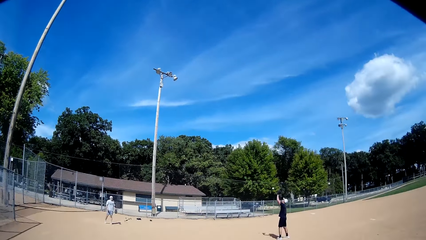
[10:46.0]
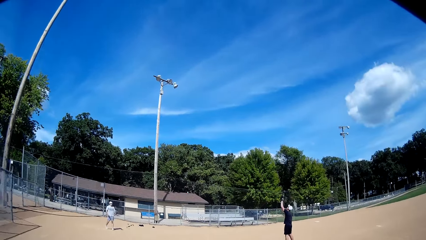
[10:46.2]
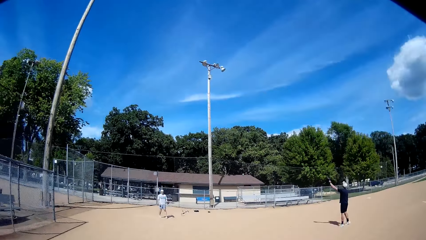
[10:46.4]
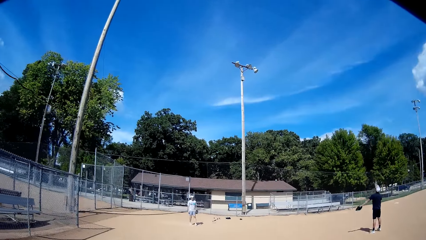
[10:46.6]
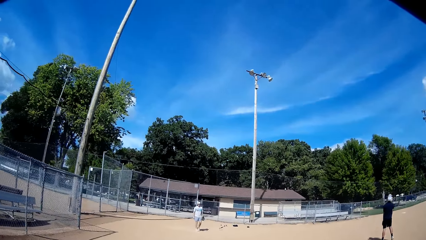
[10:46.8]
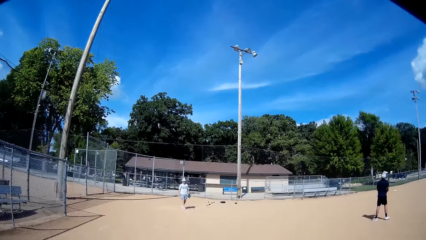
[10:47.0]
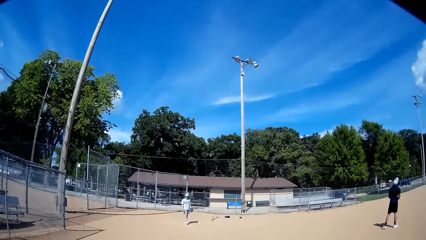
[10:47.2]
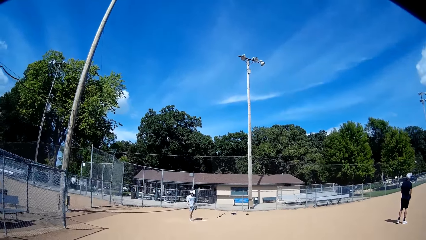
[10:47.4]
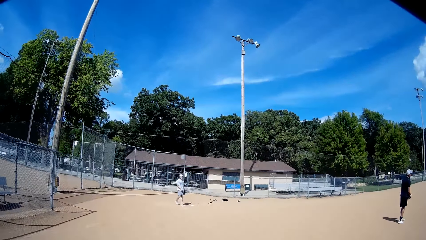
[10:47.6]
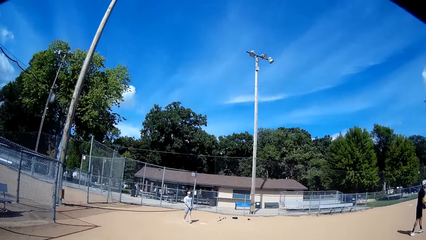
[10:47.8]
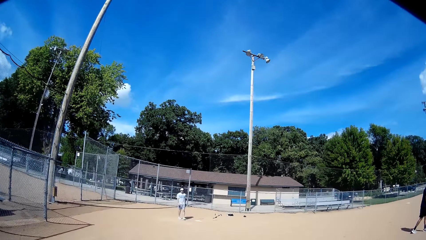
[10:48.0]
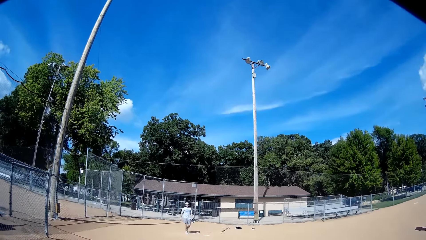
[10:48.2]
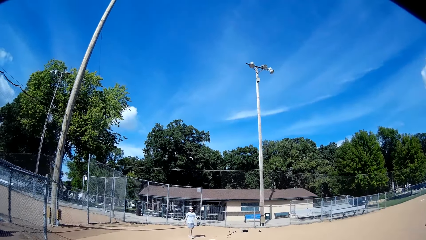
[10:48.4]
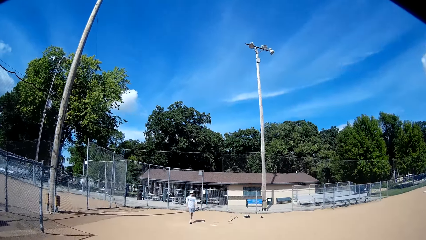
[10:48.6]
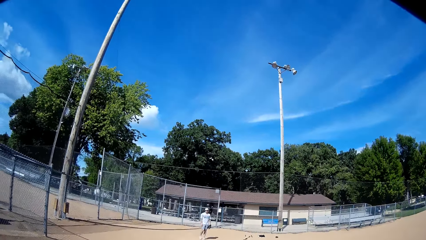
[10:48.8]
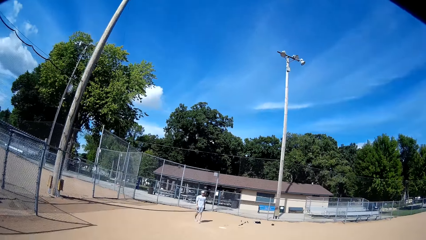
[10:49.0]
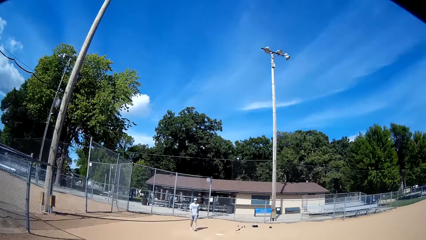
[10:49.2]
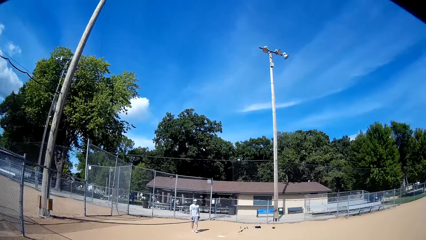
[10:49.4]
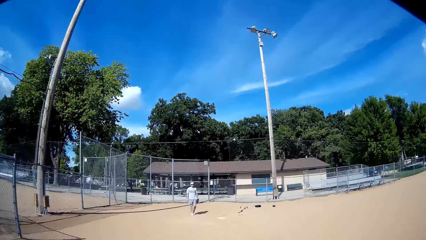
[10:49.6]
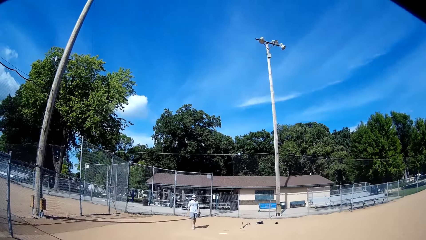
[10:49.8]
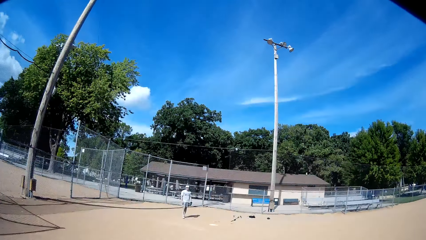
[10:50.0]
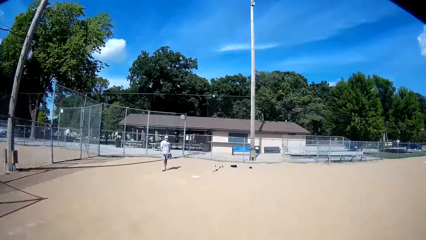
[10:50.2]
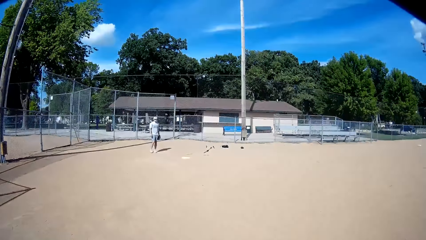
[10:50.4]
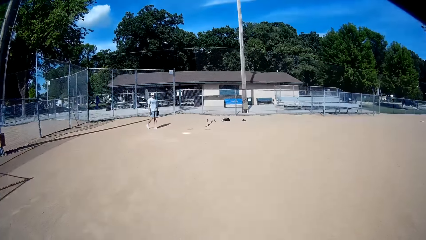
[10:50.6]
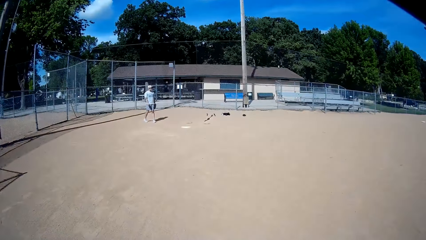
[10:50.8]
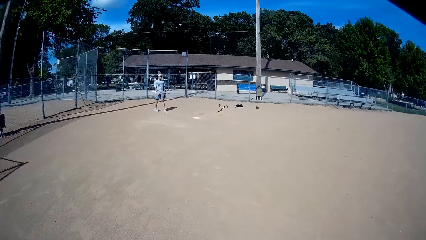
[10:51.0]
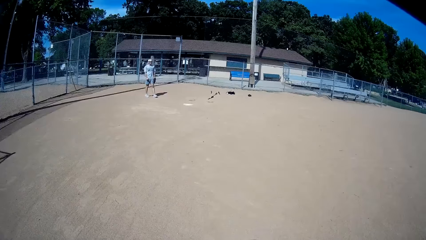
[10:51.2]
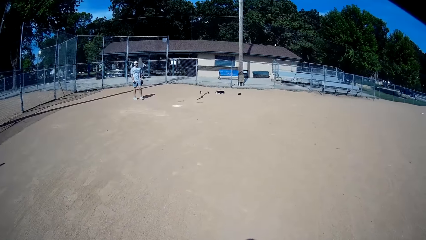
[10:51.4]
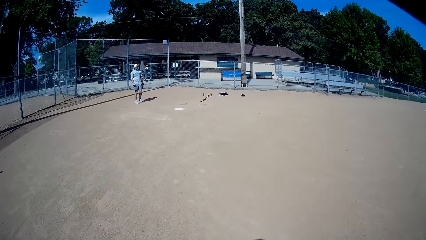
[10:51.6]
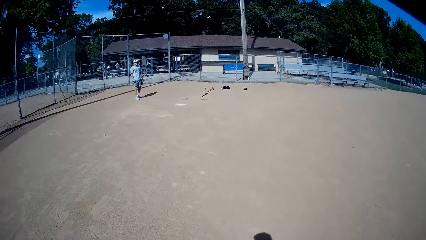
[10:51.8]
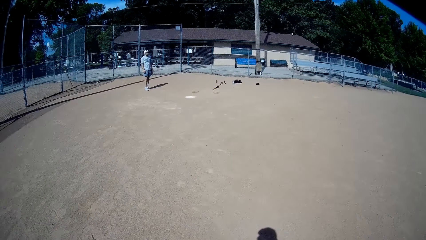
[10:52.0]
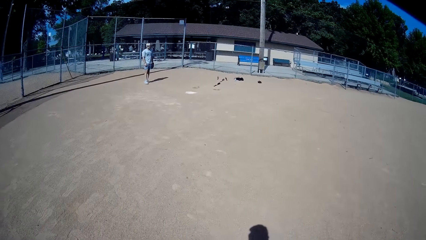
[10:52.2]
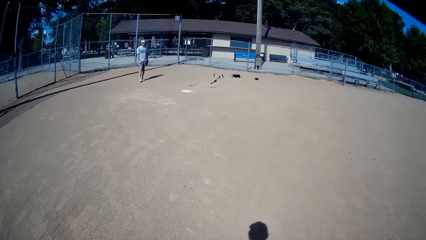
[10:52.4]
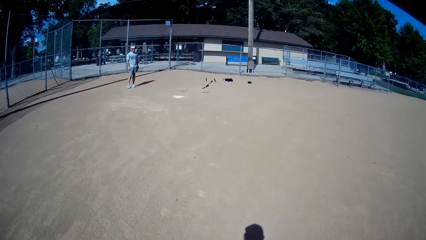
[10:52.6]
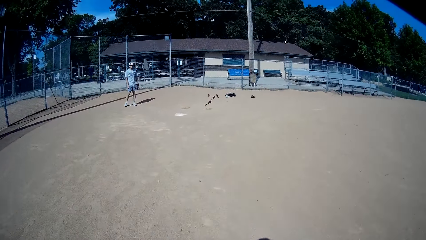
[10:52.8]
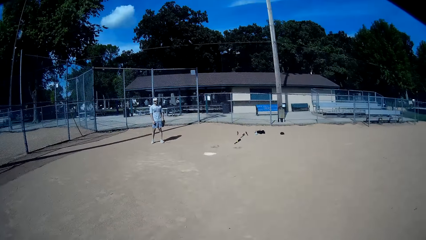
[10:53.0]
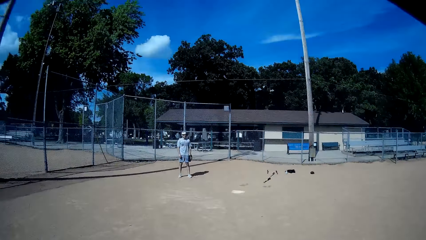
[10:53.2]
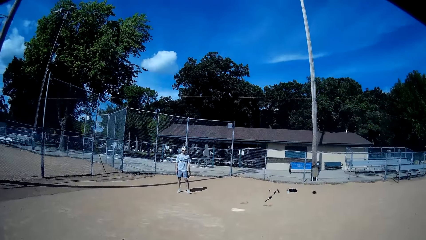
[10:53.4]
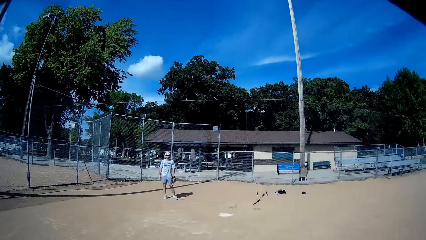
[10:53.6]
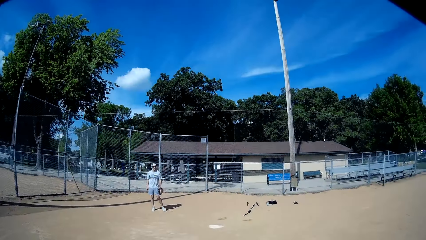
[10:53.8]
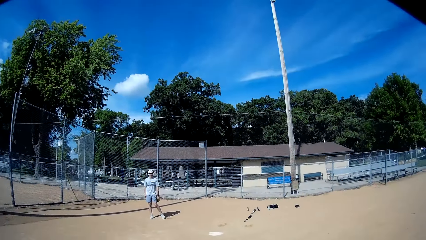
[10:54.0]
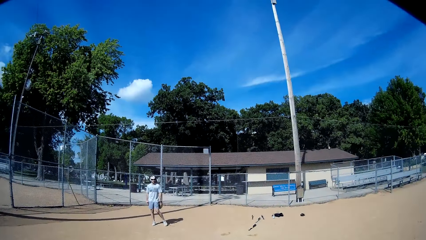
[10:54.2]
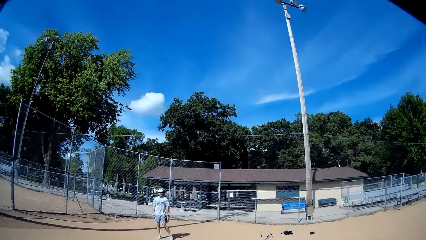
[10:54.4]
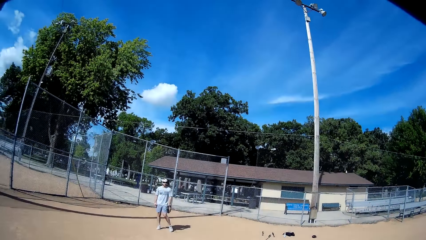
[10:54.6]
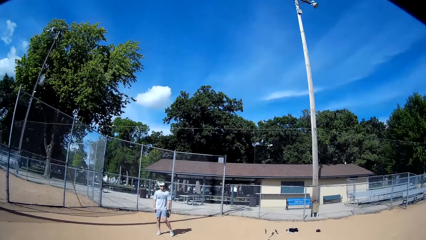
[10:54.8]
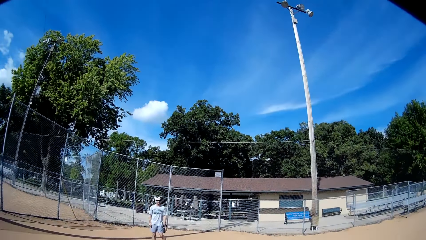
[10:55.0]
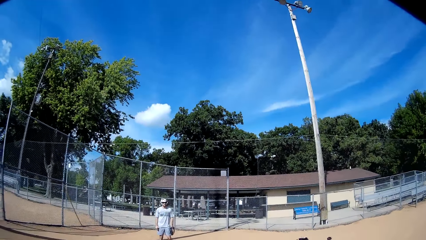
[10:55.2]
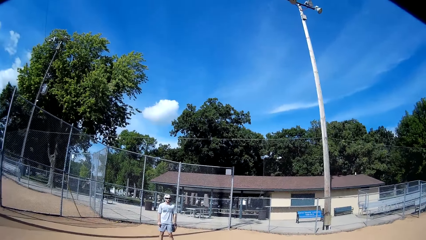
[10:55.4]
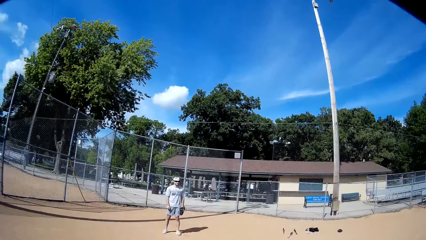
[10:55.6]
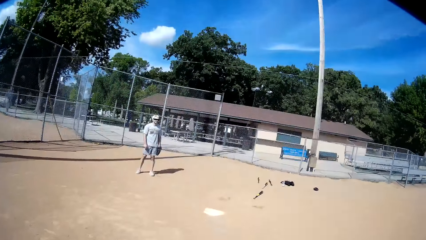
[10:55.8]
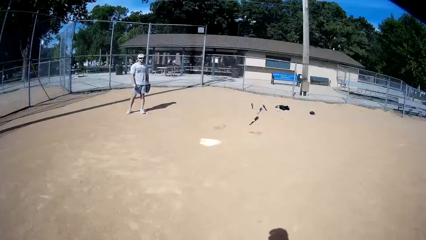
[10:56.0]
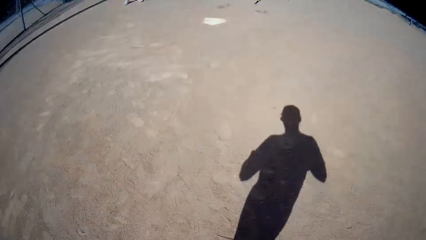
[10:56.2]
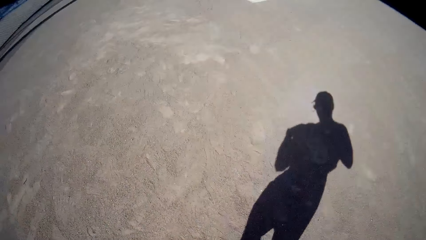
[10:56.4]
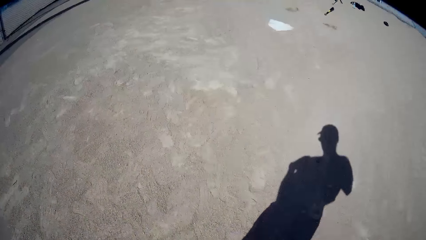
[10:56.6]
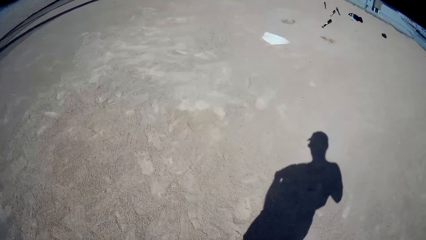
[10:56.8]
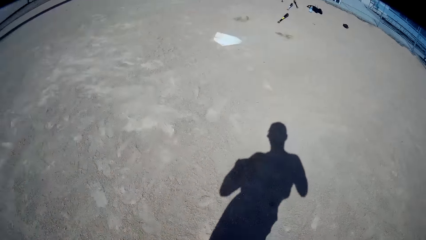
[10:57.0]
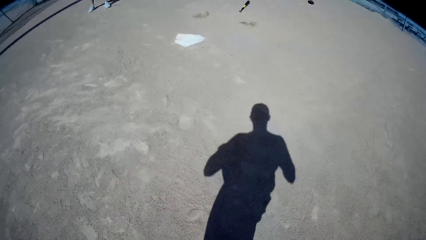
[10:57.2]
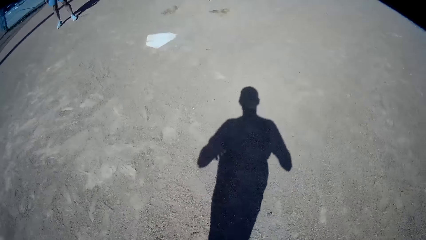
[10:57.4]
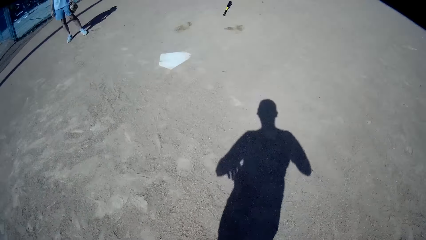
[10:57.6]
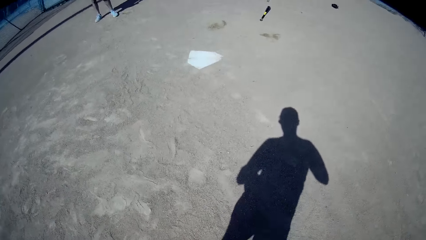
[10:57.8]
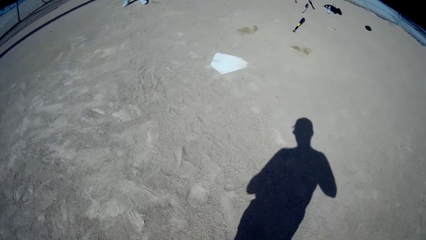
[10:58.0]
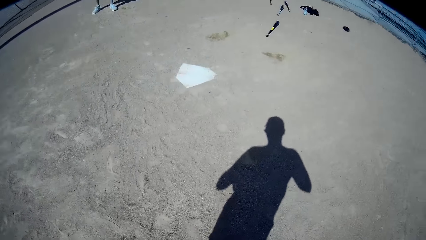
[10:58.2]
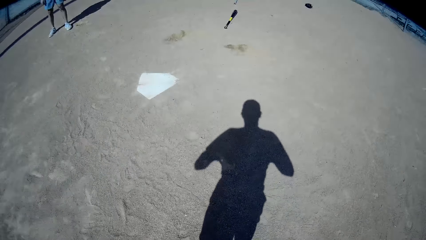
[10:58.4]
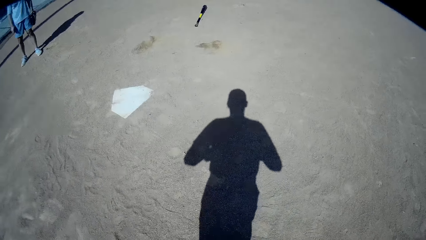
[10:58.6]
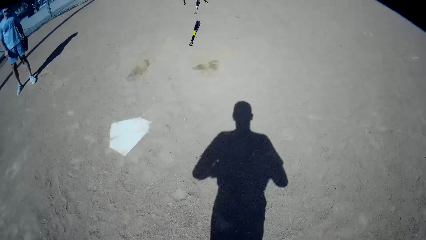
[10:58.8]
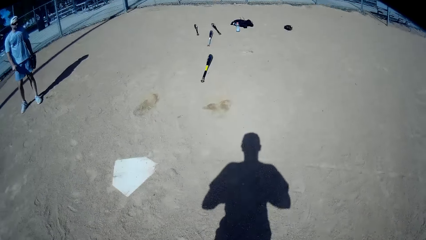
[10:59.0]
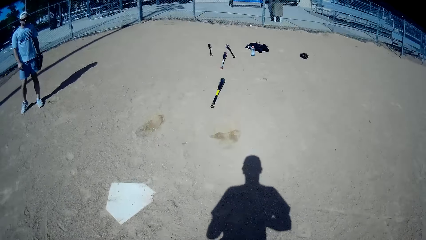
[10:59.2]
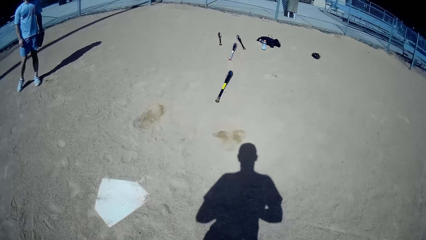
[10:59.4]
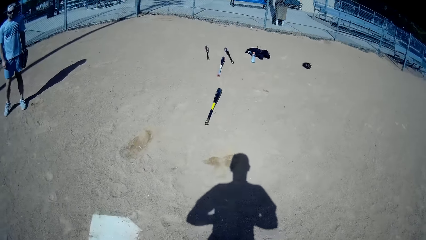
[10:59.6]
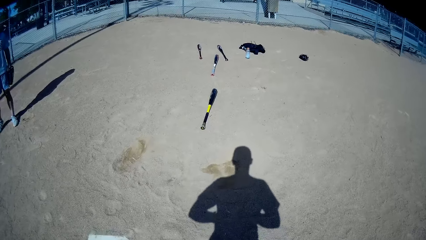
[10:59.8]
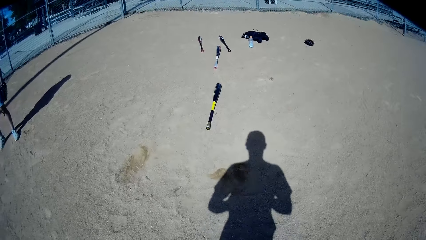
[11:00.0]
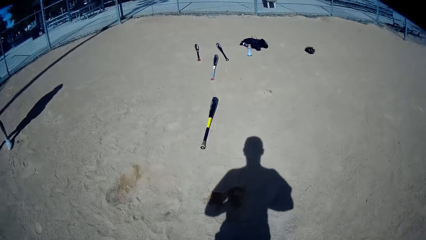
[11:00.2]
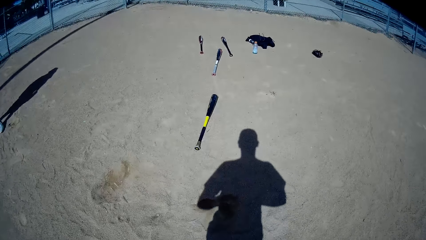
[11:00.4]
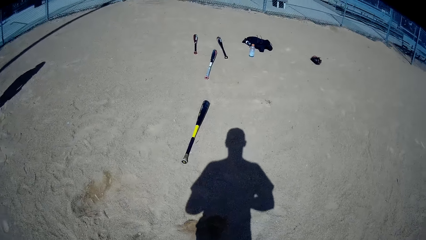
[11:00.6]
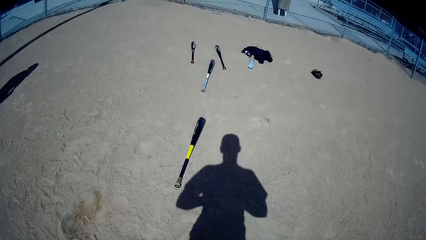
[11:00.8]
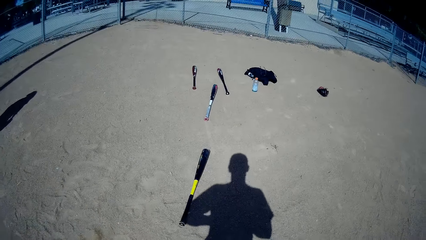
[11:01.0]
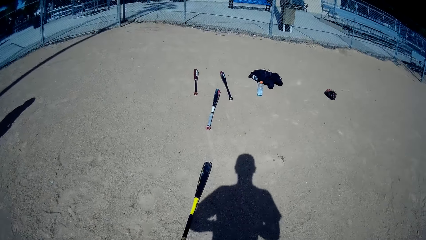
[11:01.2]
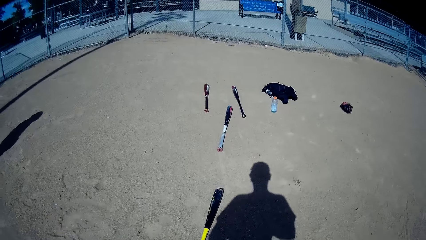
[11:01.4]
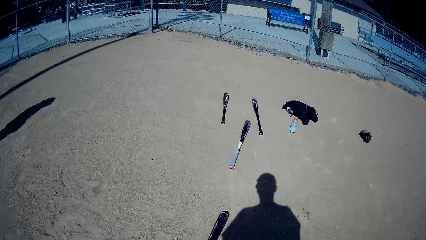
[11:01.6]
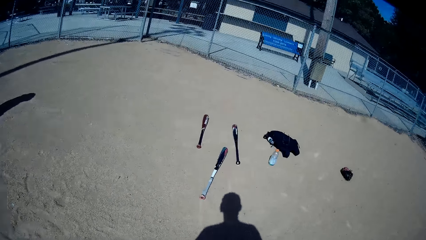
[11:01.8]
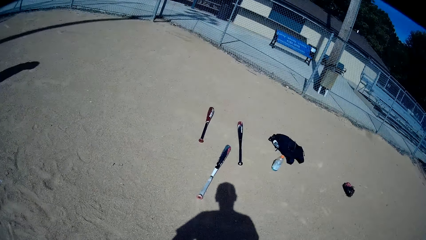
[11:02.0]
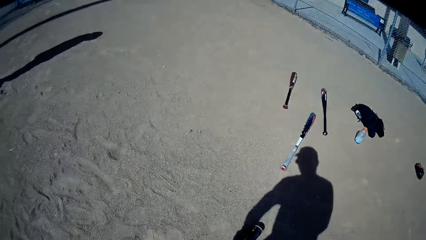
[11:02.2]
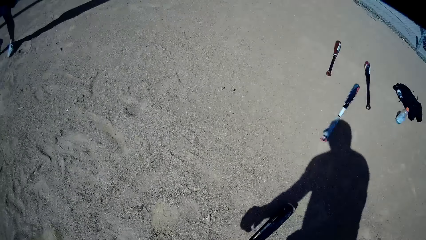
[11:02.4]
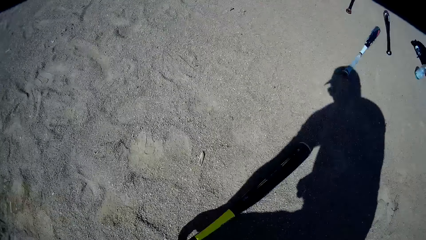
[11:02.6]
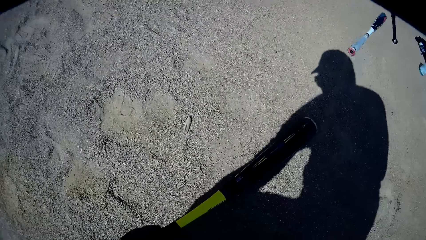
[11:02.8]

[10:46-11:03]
The camera wearer walks back to a man. They talk to another man and the first man. The first man moves backward to the wire fence. The camera wearer walks toward the first man. They interact with the first man. The first man talks to the camera wearer.
